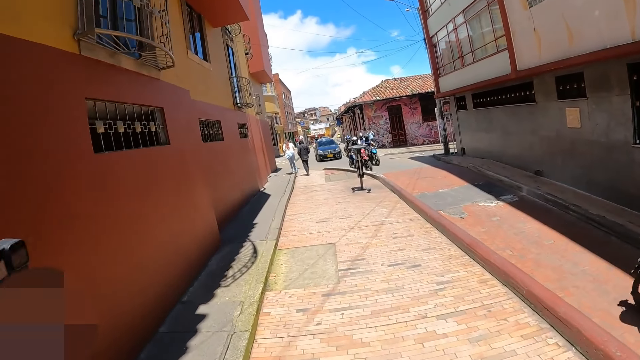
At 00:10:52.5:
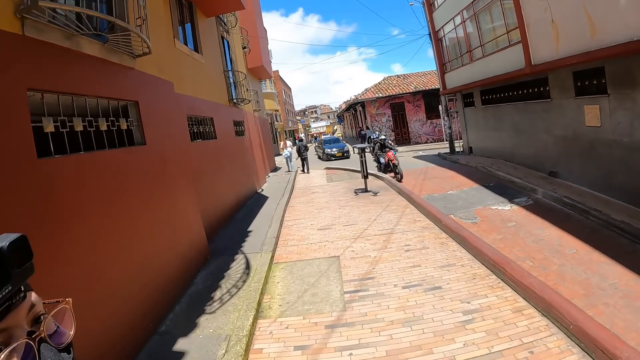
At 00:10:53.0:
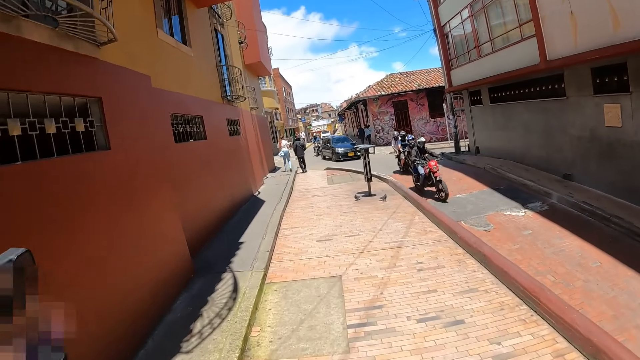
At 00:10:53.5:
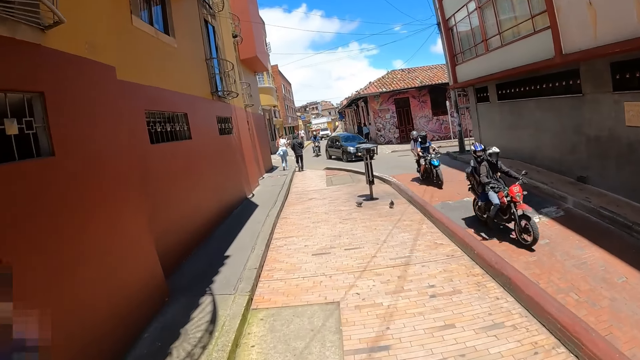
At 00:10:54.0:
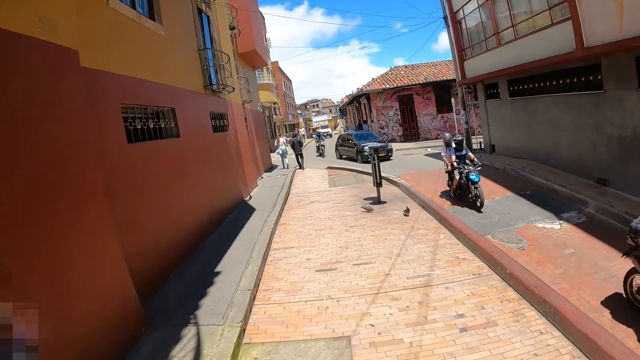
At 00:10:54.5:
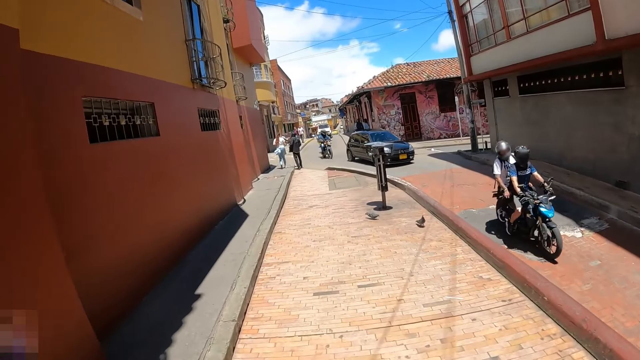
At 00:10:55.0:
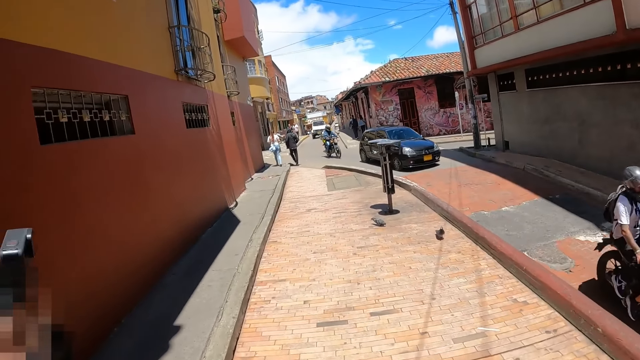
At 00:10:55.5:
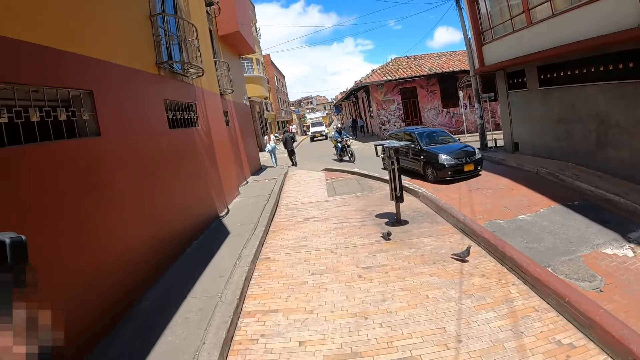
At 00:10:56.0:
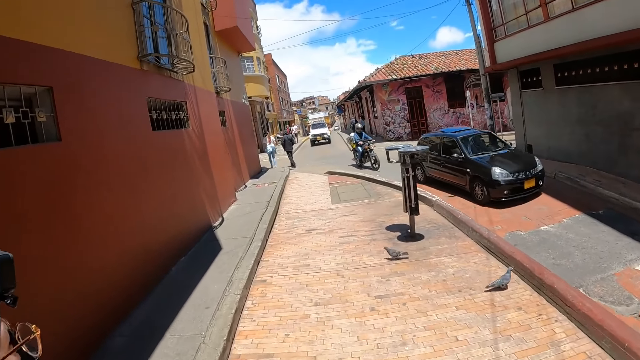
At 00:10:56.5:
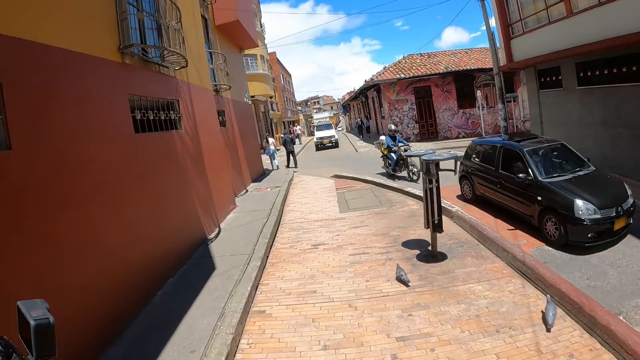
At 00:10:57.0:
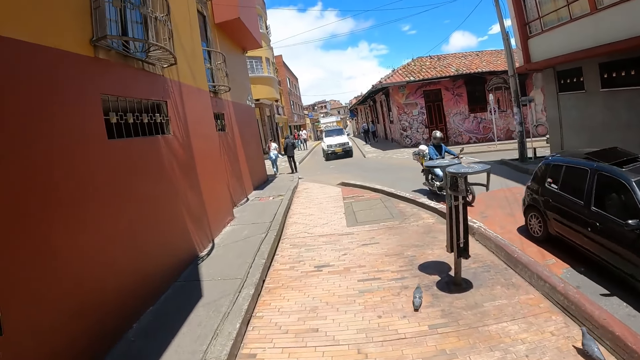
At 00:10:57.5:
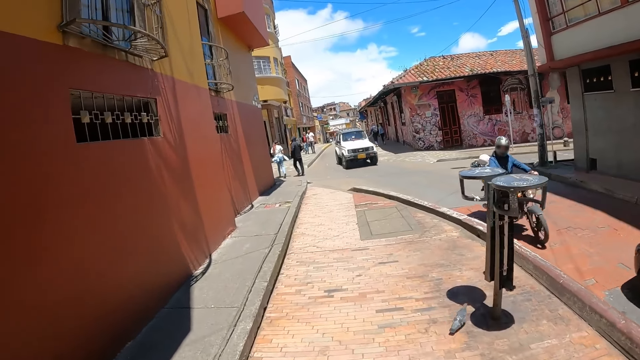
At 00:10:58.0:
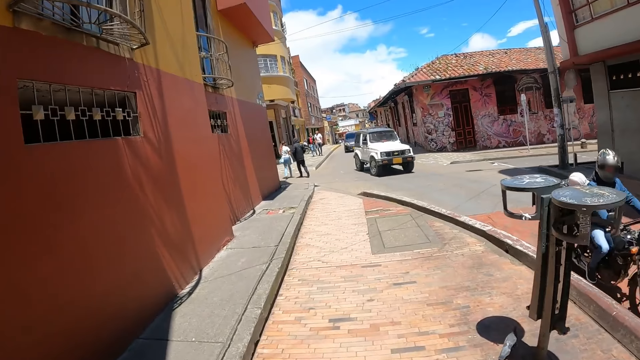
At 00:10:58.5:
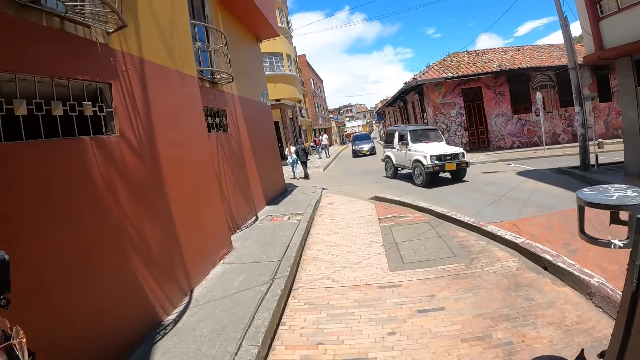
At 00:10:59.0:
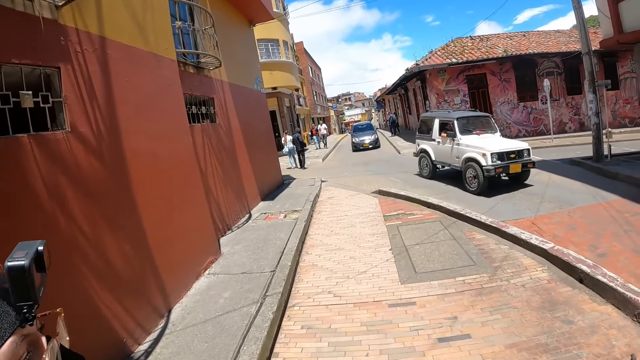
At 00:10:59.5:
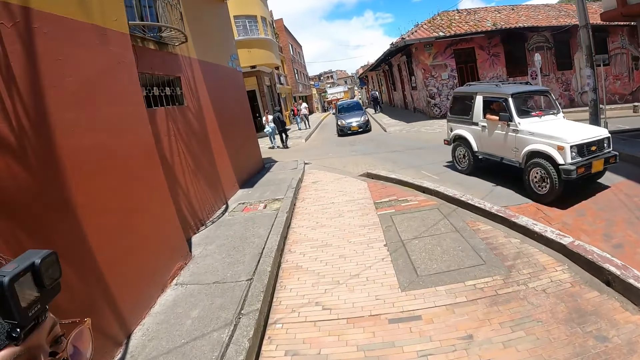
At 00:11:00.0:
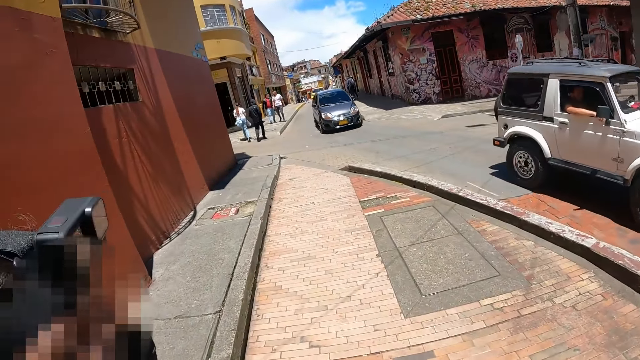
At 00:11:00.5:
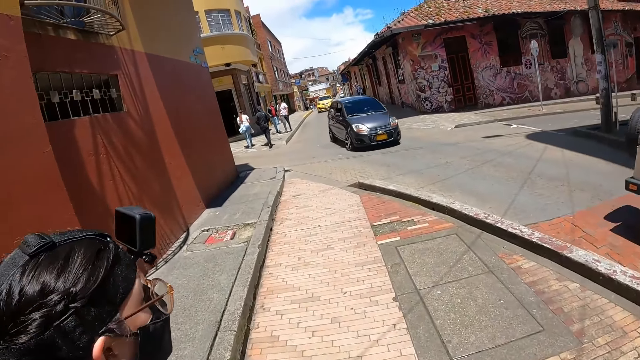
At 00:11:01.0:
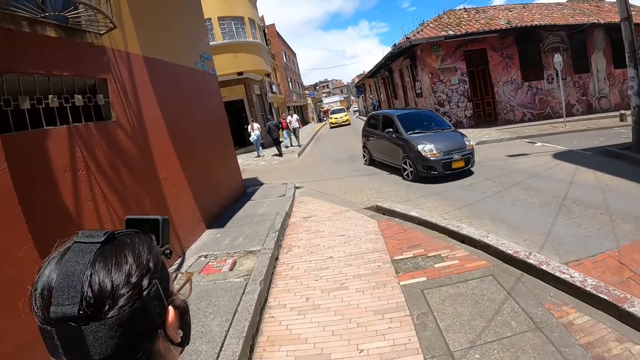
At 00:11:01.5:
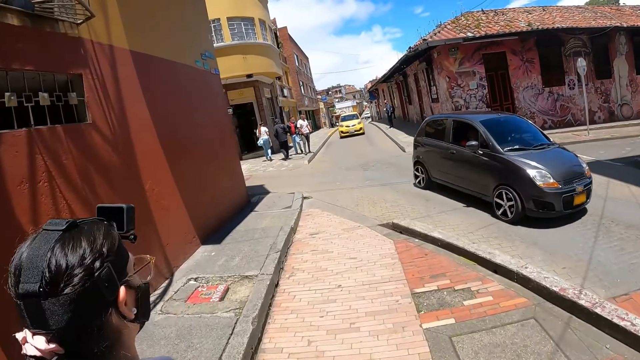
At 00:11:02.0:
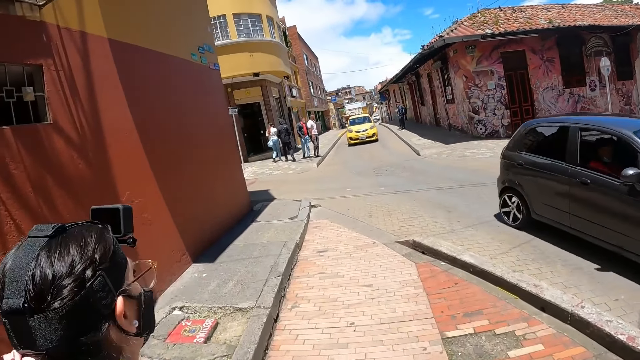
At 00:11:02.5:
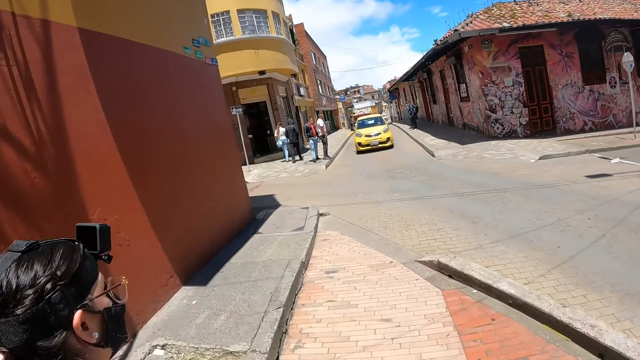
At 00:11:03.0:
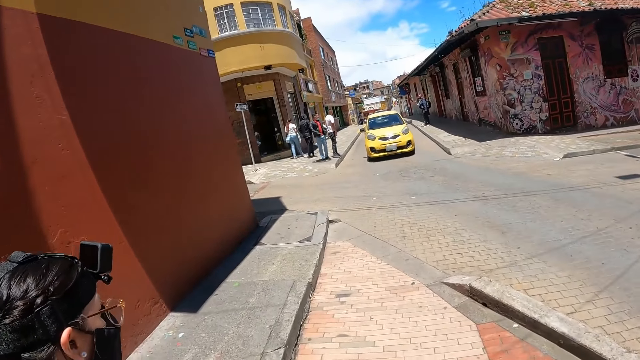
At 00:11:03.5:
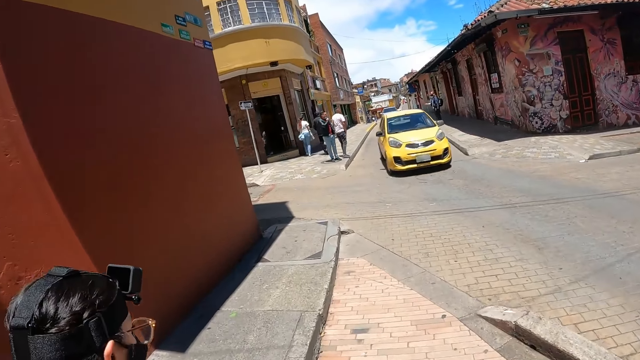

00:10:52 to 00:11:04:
The camera wearer interacts with a person.

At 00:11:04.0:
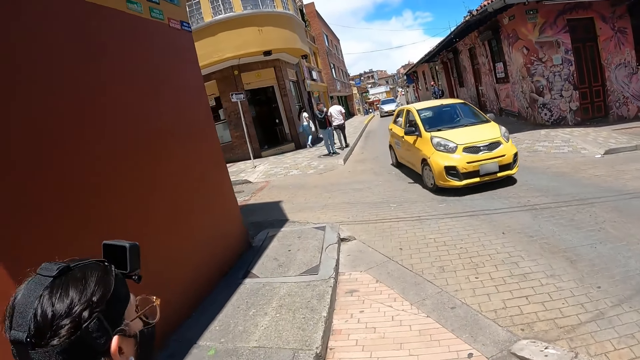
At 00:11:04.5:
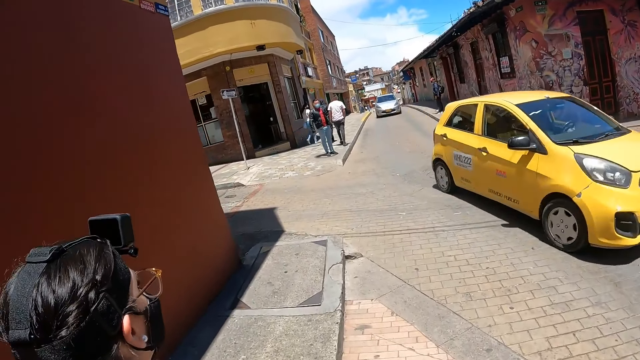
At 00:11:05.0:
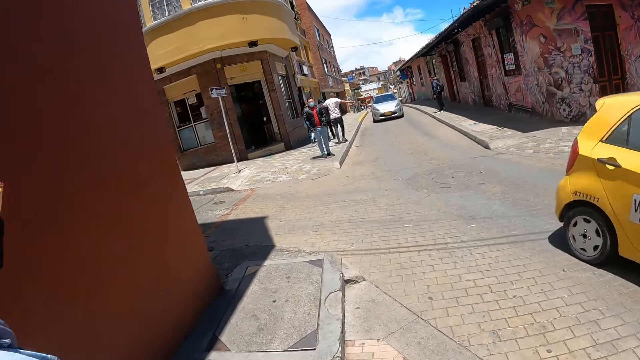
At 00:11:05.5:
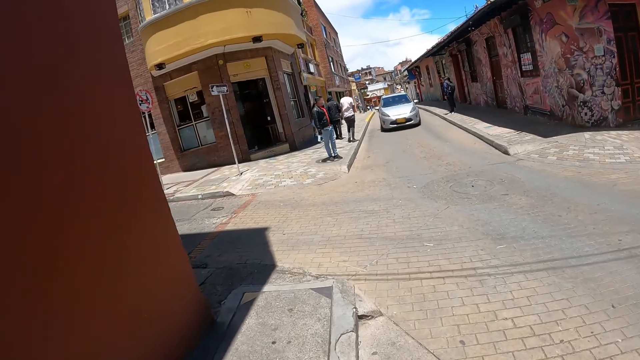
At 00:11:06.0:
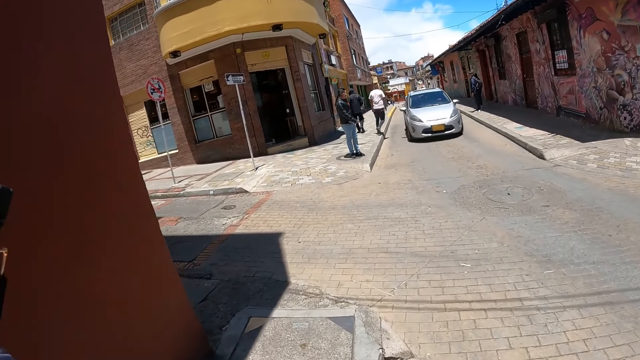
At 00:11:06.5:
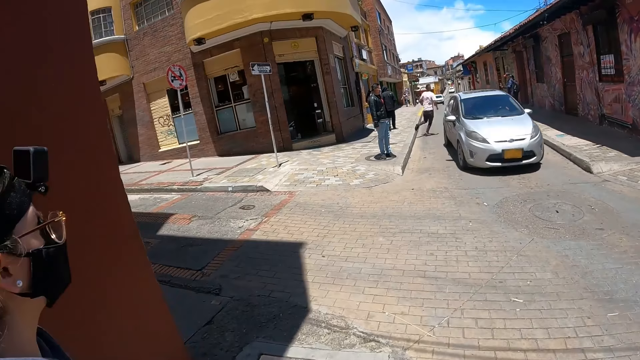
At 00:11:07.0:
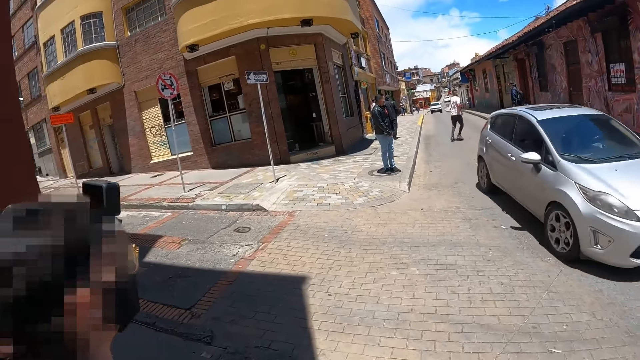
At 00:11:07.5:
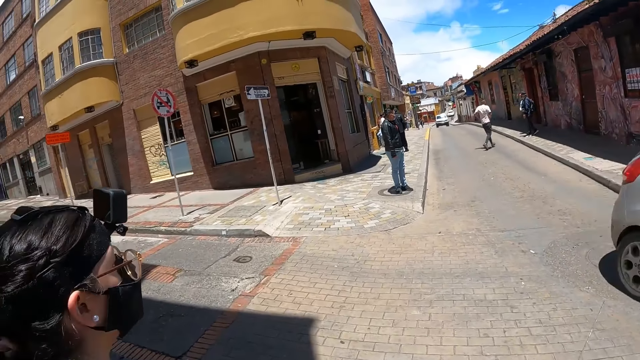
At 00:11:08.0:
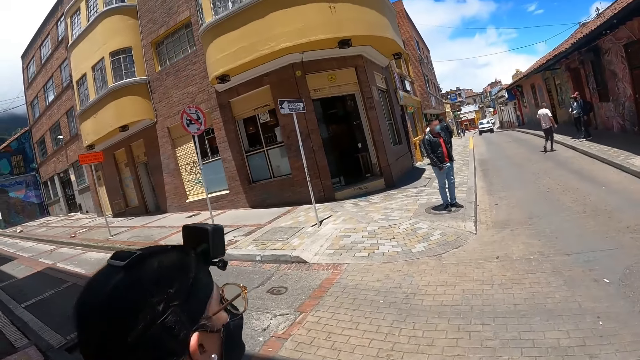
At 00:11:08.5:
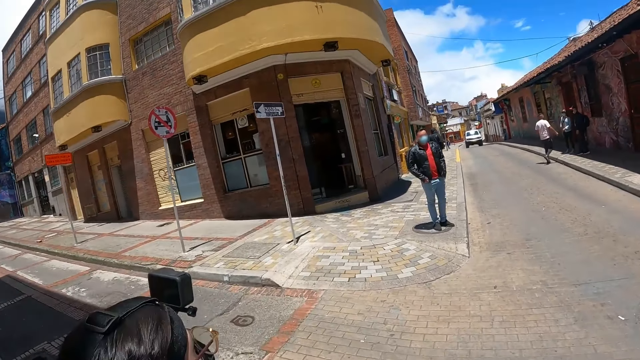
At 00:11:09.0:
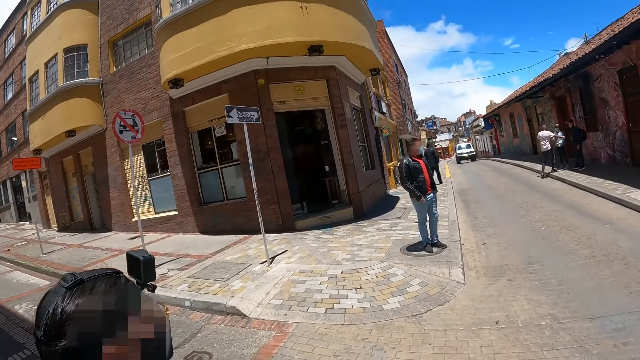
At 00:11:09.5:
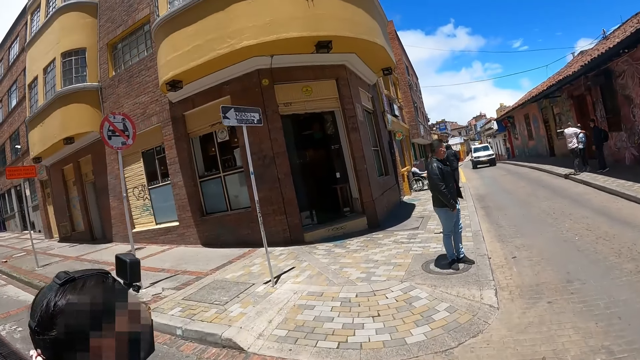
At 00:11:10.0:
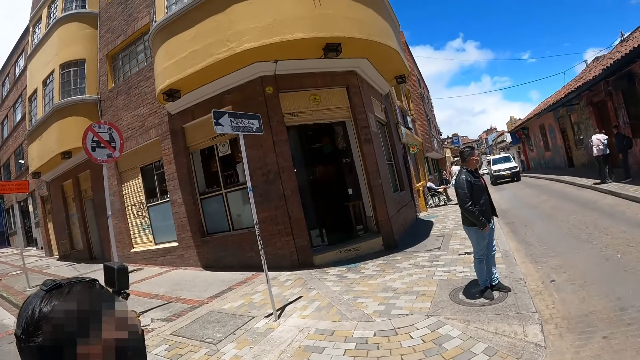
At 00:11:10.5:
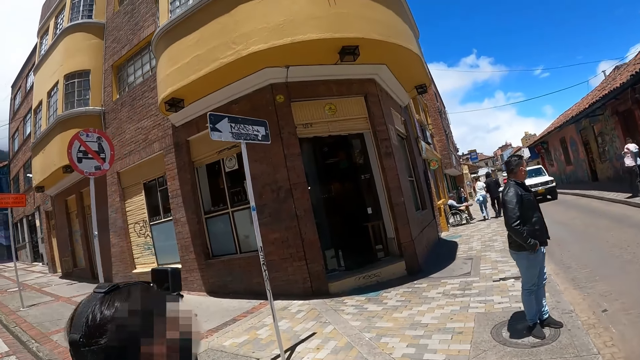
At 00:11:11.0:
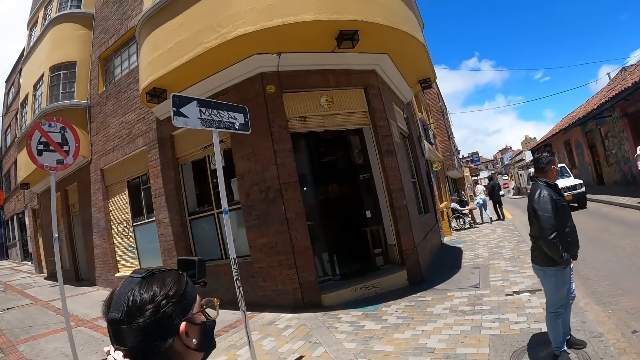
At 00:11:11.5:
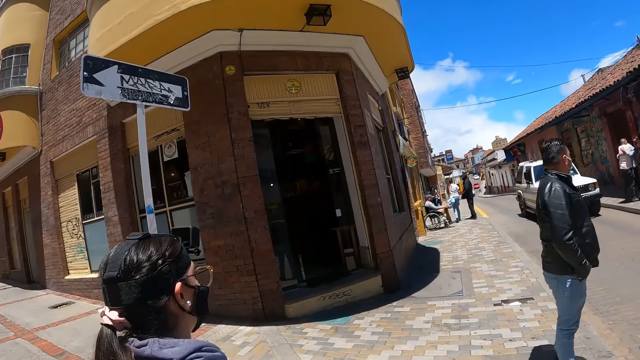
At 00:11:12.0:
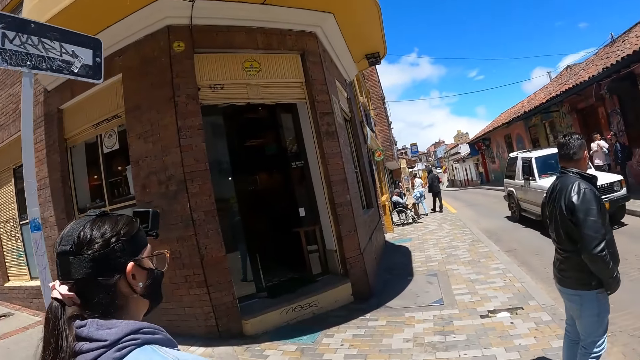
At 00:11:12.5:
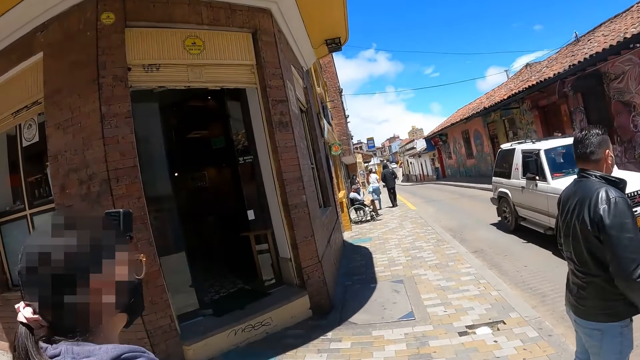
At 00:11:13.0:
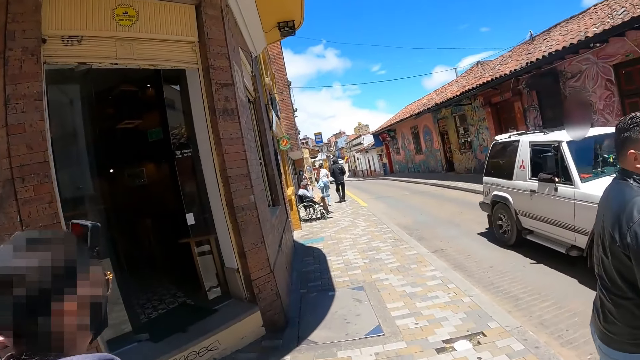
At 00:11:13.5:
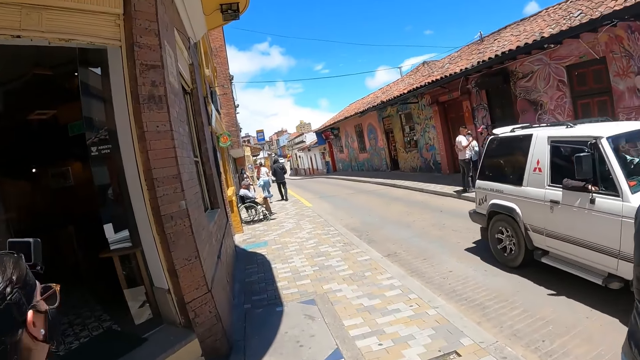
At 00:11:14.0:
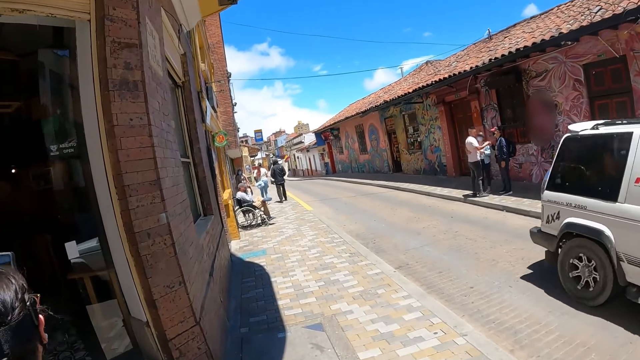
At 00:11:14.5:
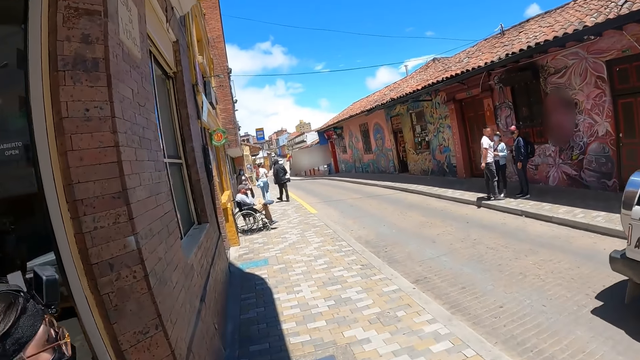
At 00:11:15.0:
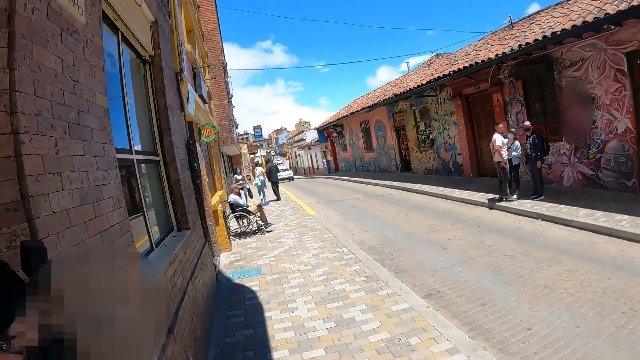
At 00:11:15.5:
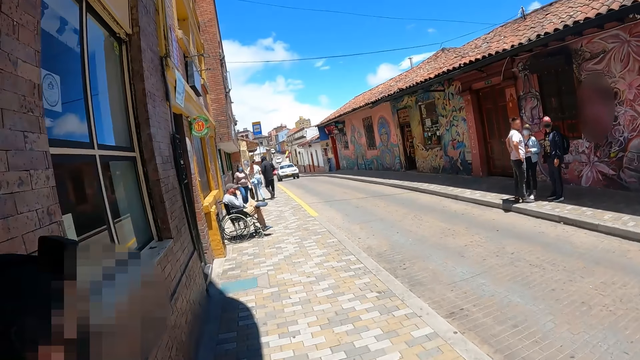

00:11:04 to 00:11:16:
The camera wearer crosses the road. They walk on the pathway.
